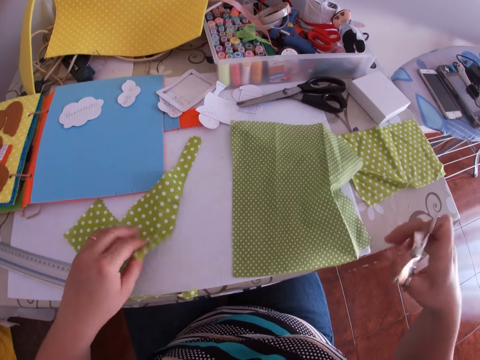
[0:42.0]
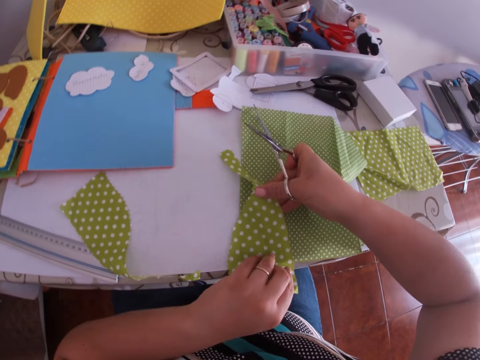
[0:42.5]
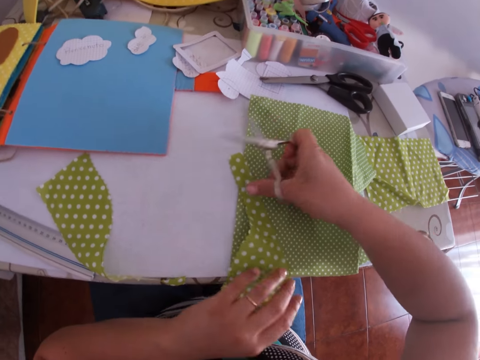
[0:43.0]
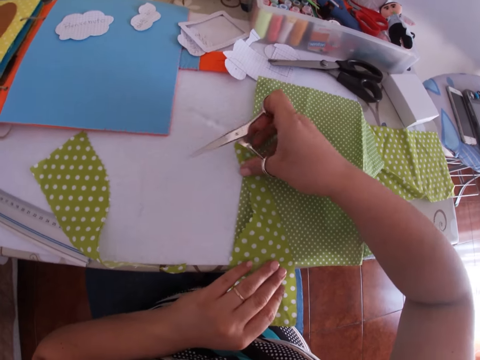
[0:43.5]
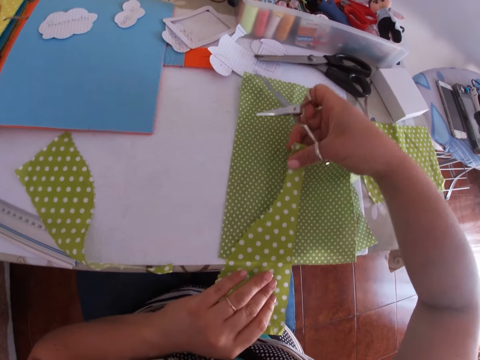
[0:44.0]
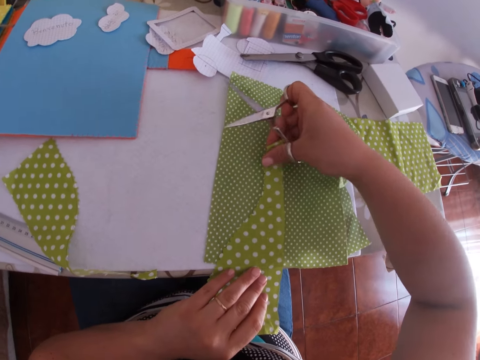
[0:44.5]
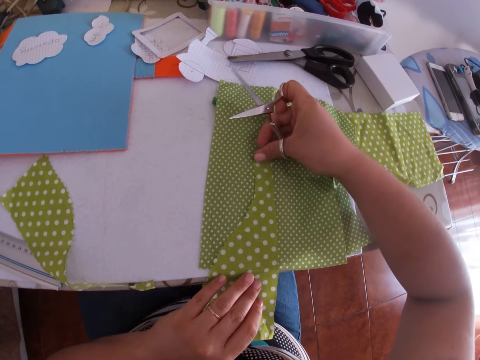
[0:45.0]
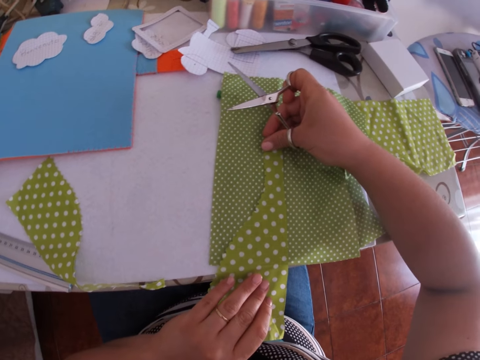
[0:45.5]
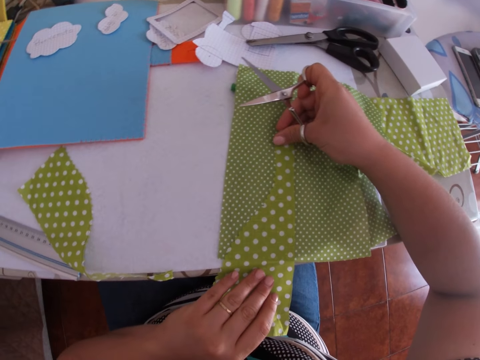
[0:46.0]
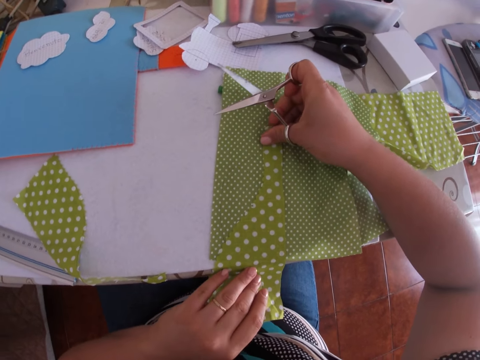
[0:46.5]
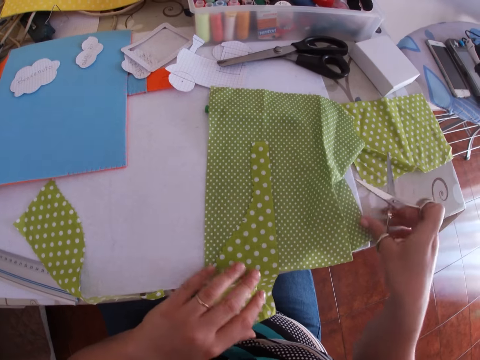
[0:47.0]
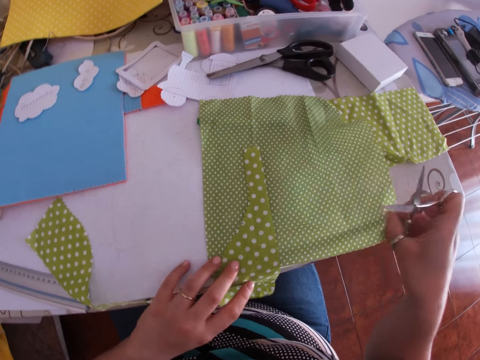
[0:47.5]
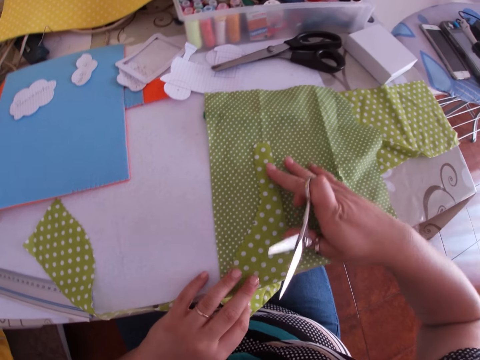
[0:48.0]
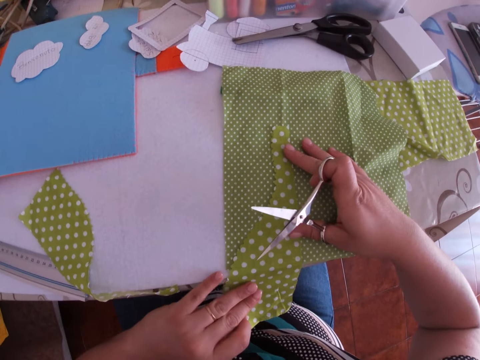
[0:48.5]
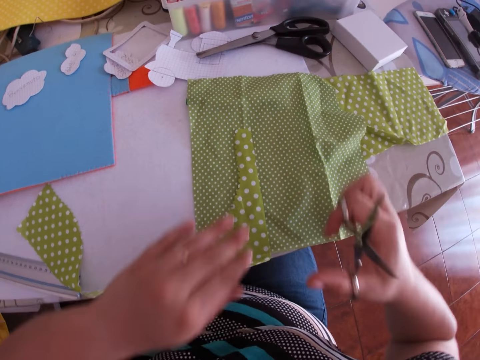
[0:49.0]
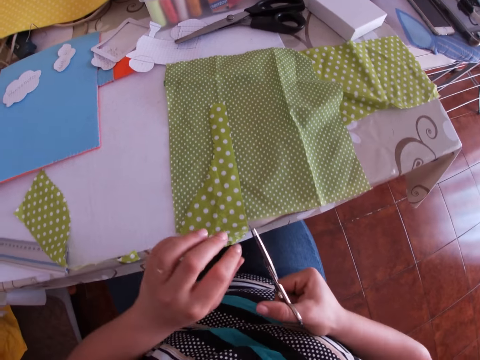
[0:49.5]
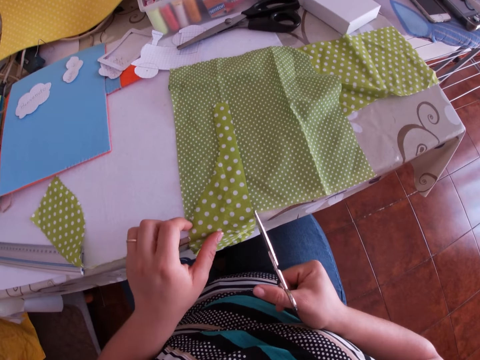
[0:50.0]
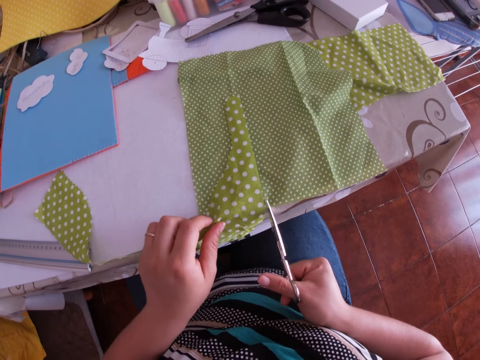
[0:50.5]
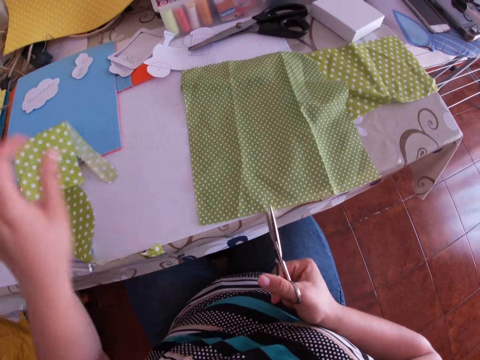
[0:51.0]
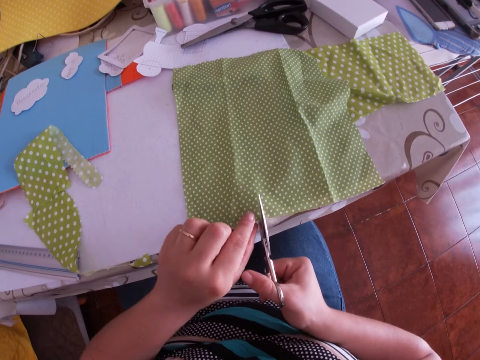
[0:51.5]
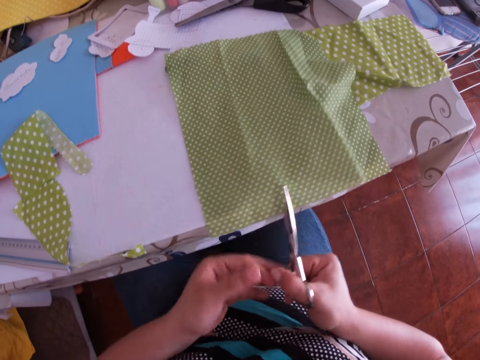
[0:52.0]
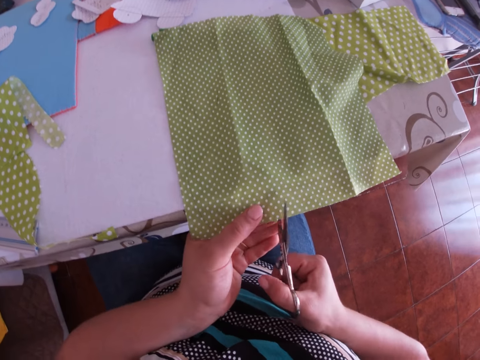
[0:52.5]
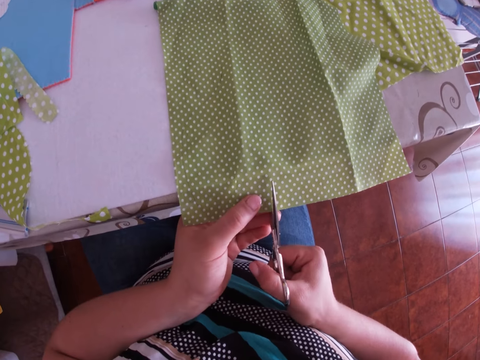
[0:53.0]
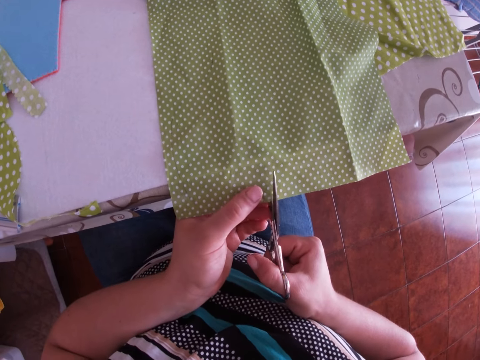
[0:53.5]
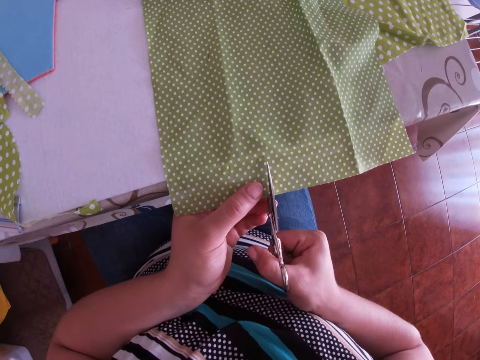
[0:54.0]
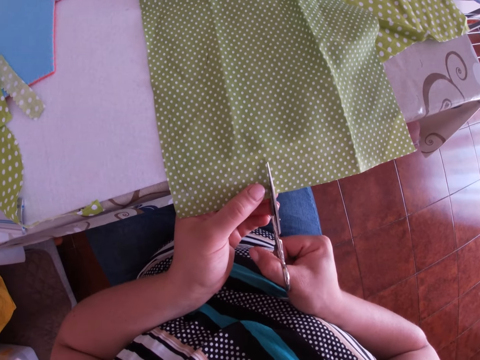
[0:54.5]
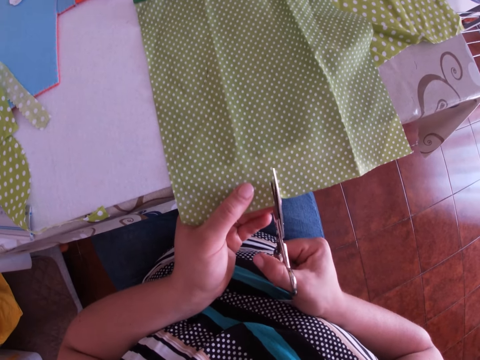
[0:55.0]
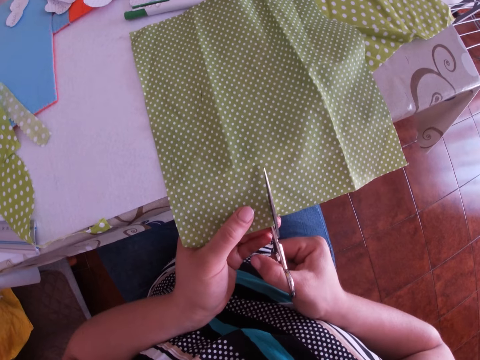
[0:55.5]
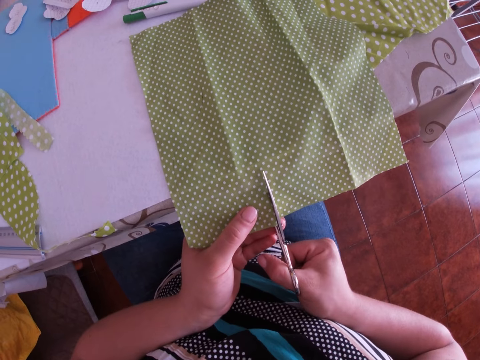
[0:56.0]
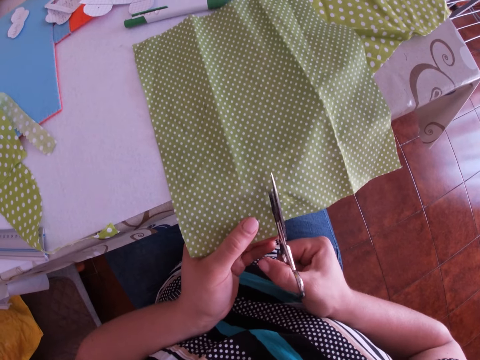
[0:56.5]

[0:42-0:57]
The camera wearer holds the third piece of cloth with his left hand. He puts the second piece of cloth on the third piece of cloth with his hands. He adjusts the second piece of cloth with his right hand. He adjusts the piece of cloth with his right hand. He adjusts the second piece of cloth with his left hand. He cuts the piece of cloth with the scissors. He holds the second piece of cloth with his left hand. He adjusts the second piece of cloth with the scissors in his right hand. He cuts the second piece of cloth with the scissors in his right hand.

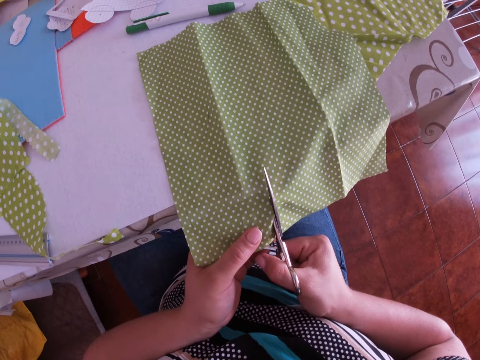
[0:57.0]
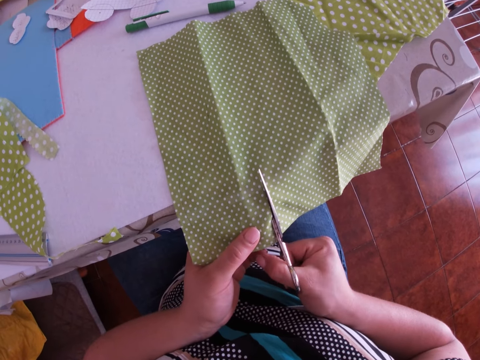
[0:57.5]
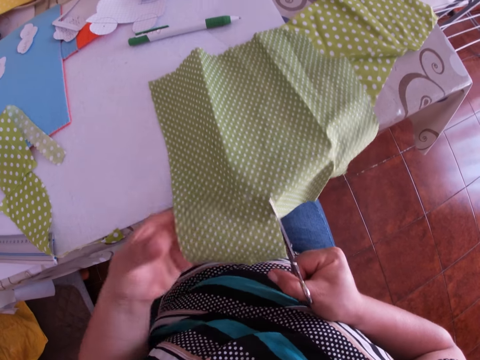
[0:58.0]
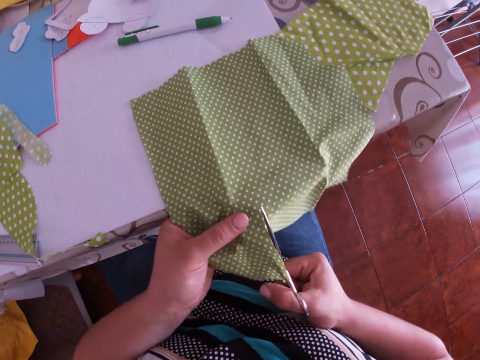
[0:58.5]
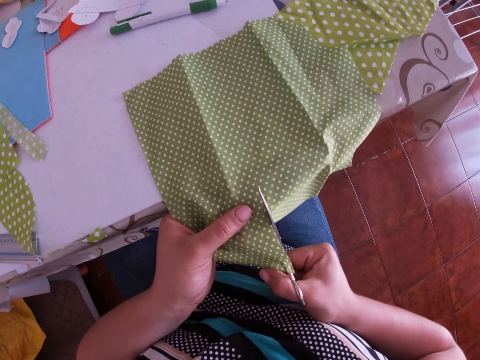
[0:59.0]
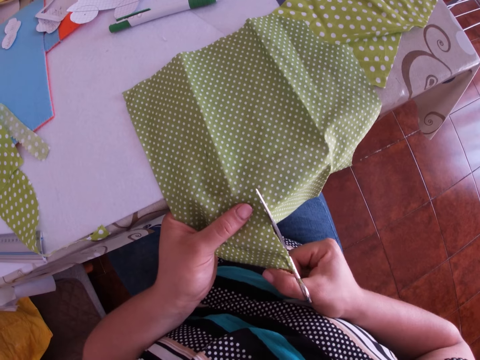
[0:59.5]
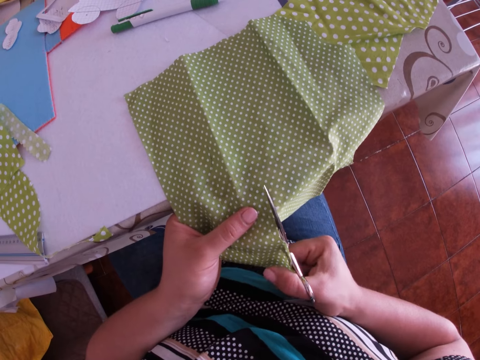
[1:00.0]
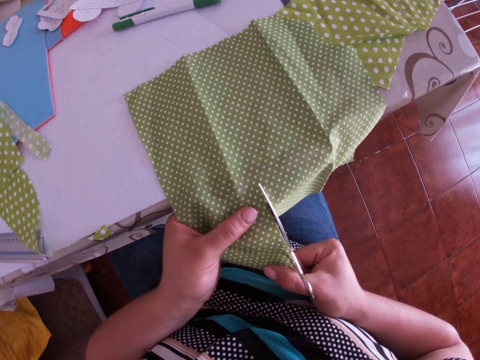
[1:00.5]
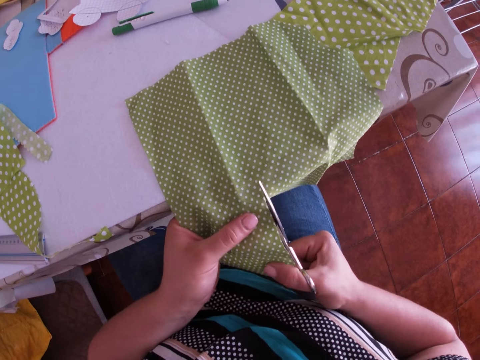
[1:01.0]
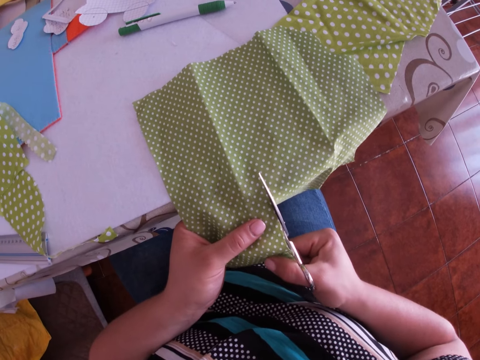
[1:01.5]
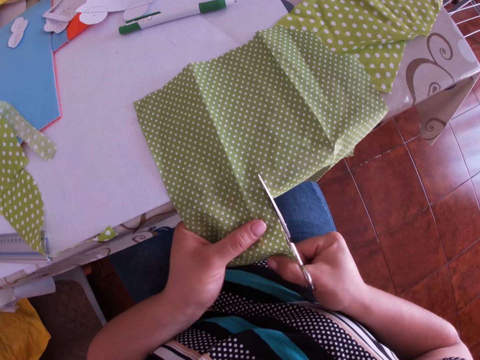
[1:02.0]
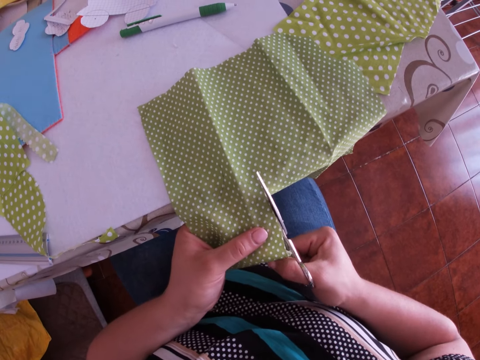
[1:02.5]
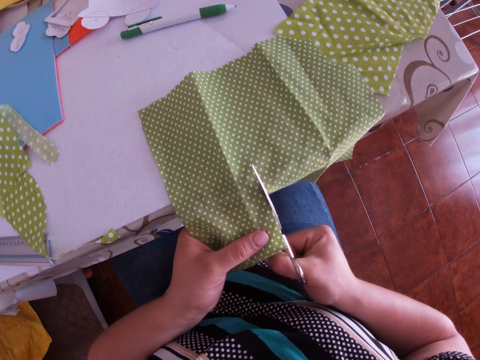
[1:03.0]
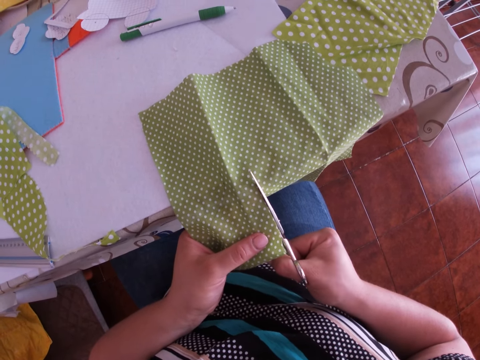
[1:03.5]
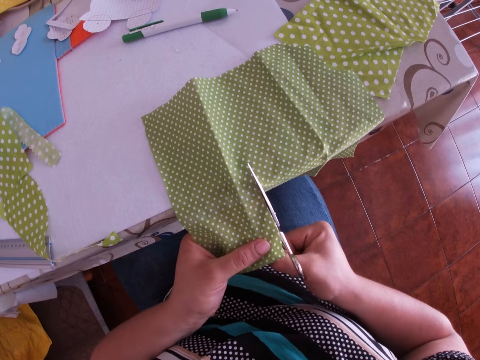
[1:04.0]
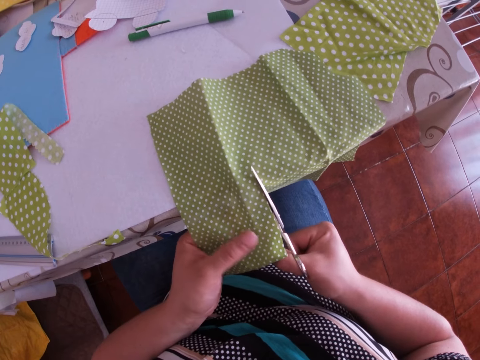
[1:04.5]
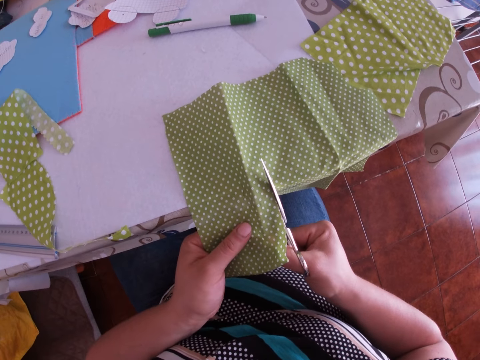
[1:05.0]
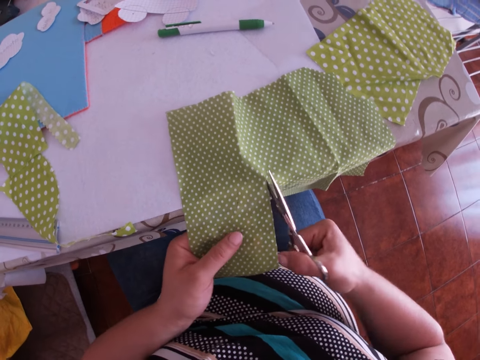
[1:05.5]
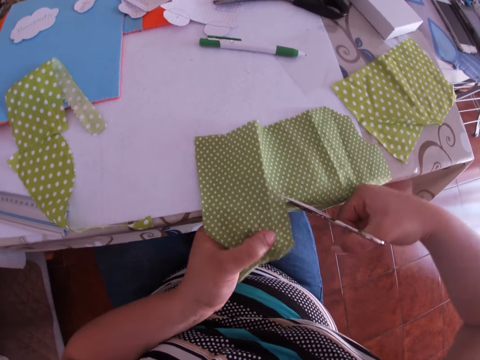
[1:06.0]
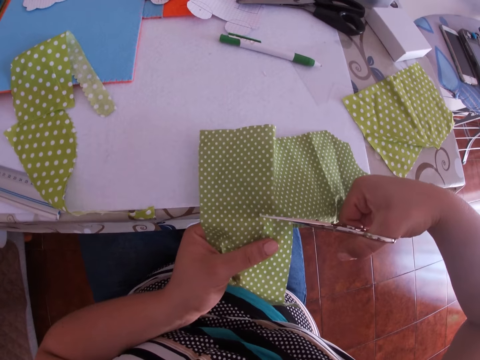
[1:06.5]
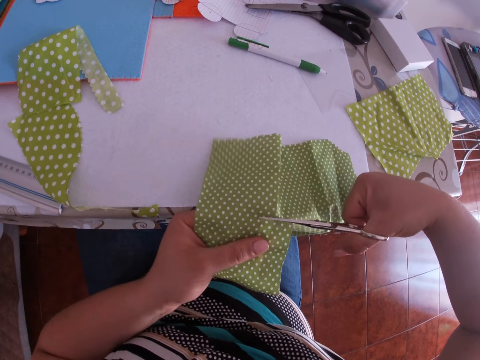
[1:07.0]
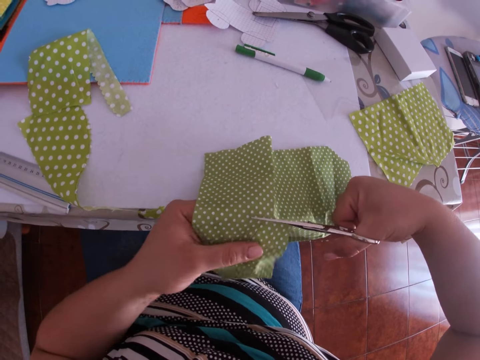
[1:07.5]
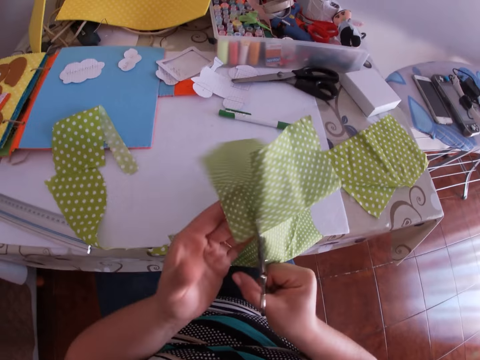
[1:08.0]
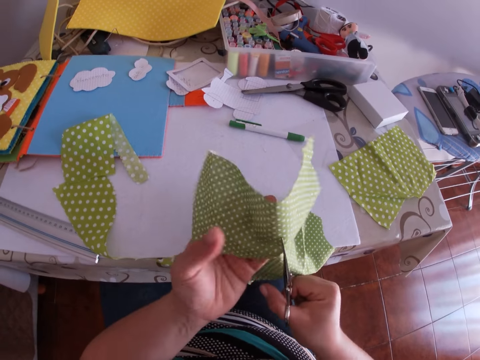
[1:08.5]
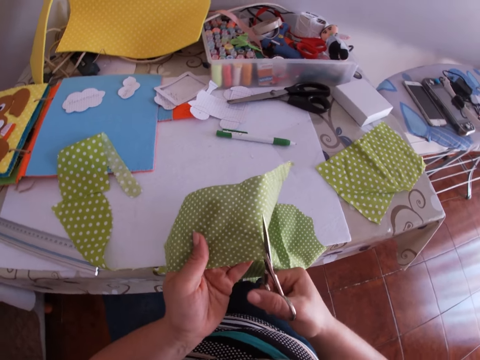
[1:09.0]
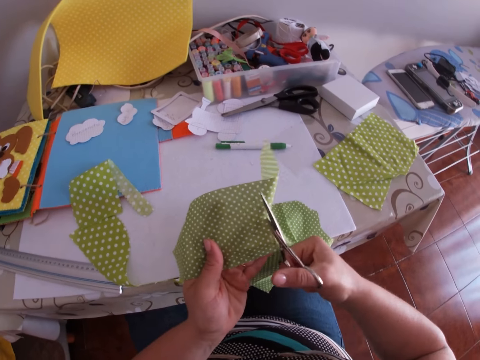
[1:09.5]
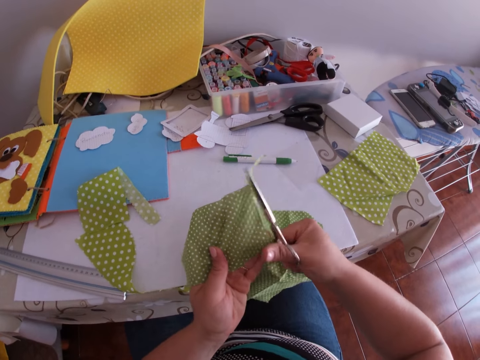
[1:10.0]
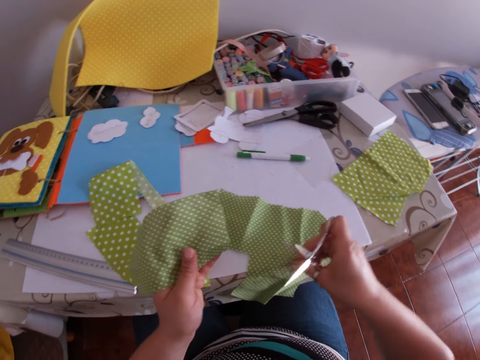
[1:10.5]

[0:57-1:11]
The camera wearer holds the second piece of cloth with his left hand. He cuts the second piece of cloth with the scissors in his right hand. He adjusts the second piece of cloth with his left hand. He cuts the second piece of cloth with the scissors in his right hand.
